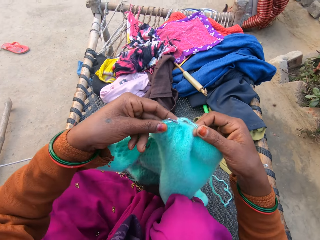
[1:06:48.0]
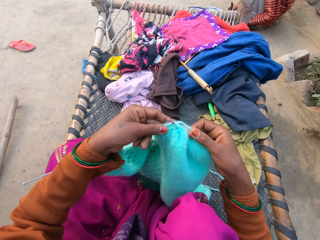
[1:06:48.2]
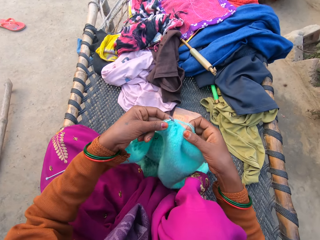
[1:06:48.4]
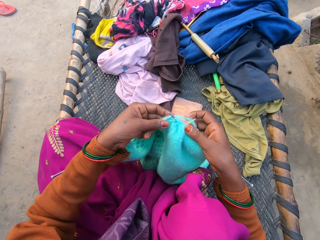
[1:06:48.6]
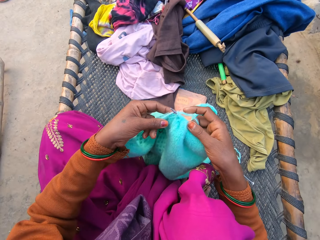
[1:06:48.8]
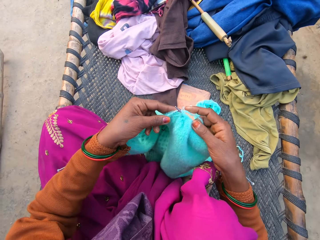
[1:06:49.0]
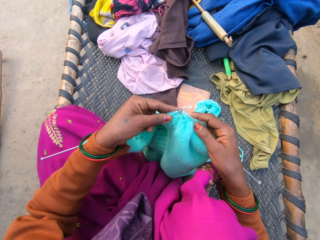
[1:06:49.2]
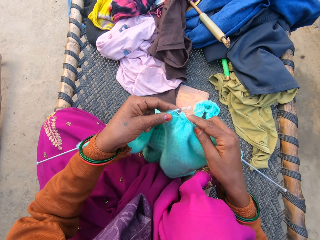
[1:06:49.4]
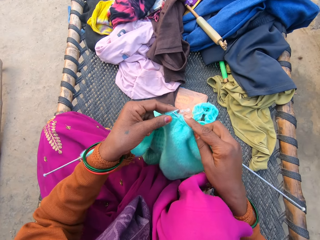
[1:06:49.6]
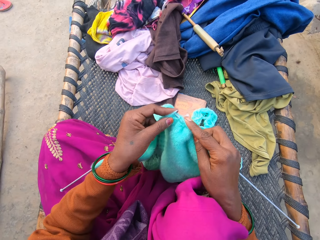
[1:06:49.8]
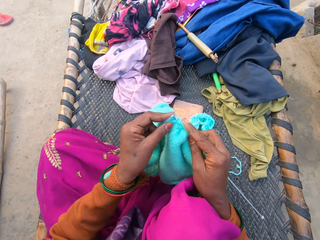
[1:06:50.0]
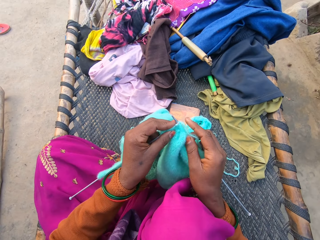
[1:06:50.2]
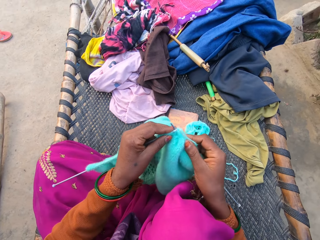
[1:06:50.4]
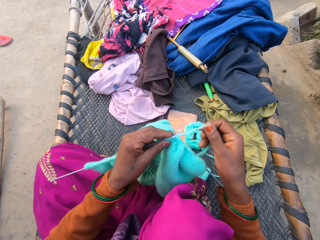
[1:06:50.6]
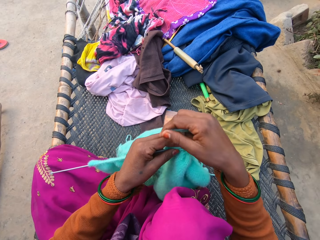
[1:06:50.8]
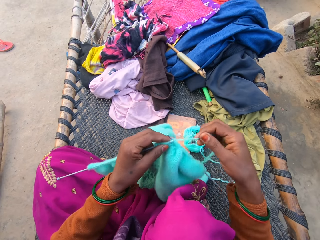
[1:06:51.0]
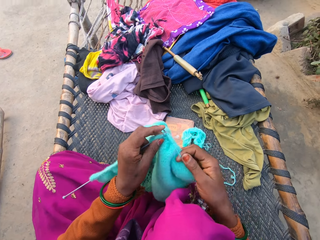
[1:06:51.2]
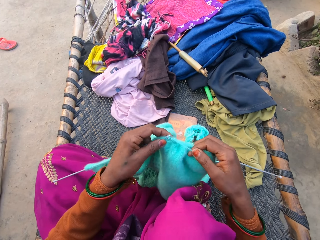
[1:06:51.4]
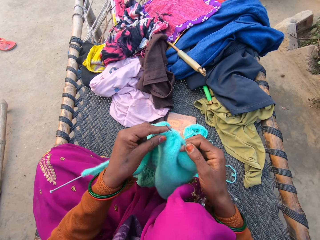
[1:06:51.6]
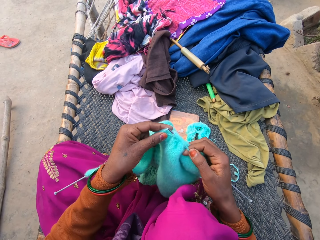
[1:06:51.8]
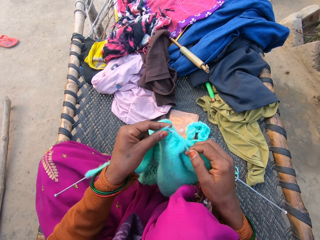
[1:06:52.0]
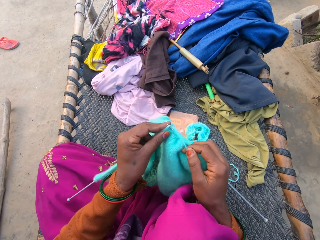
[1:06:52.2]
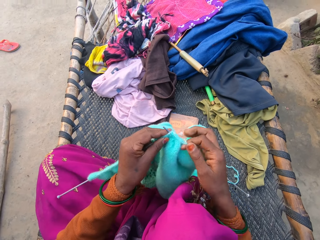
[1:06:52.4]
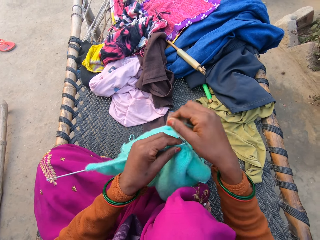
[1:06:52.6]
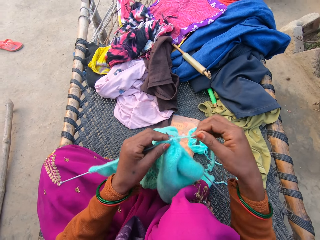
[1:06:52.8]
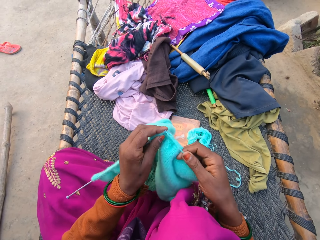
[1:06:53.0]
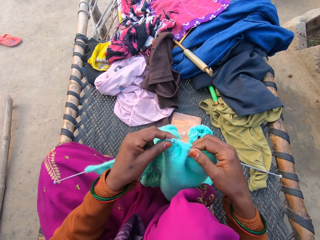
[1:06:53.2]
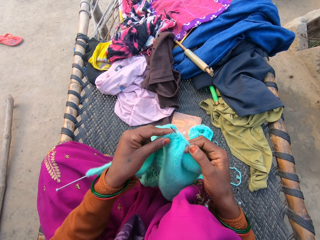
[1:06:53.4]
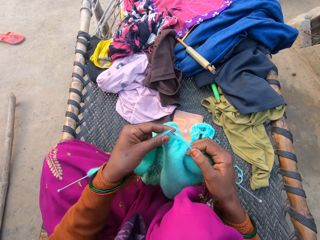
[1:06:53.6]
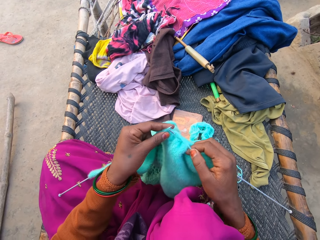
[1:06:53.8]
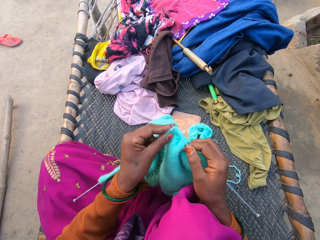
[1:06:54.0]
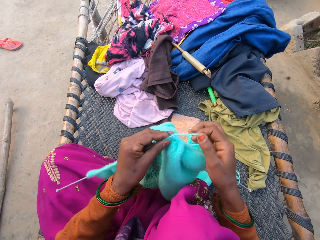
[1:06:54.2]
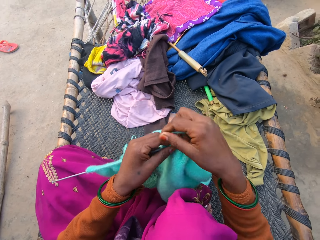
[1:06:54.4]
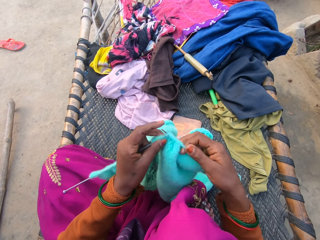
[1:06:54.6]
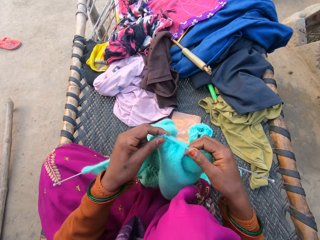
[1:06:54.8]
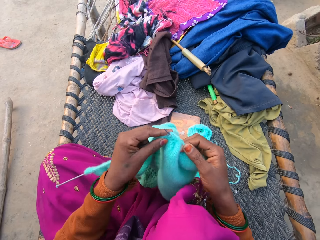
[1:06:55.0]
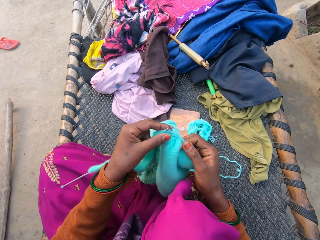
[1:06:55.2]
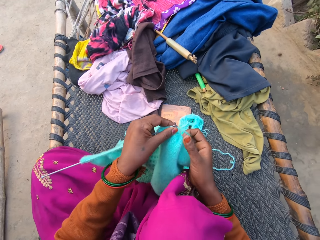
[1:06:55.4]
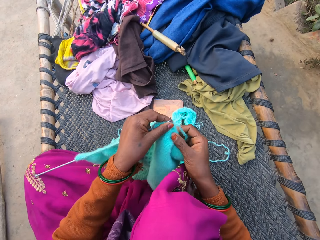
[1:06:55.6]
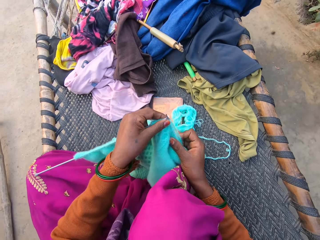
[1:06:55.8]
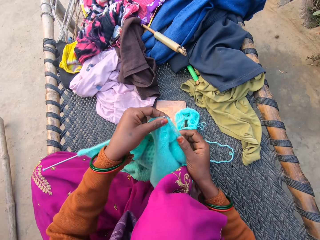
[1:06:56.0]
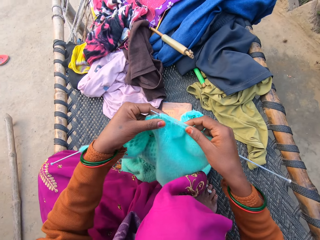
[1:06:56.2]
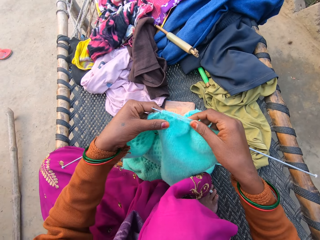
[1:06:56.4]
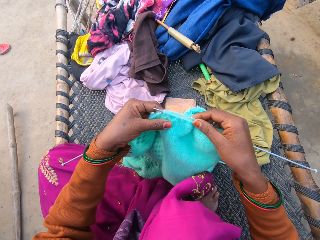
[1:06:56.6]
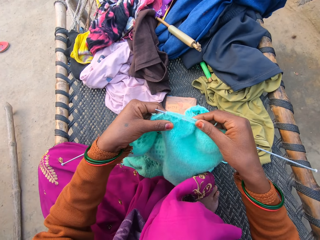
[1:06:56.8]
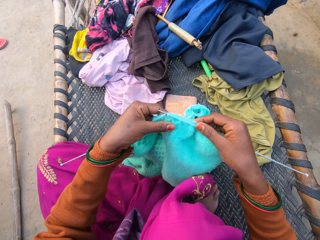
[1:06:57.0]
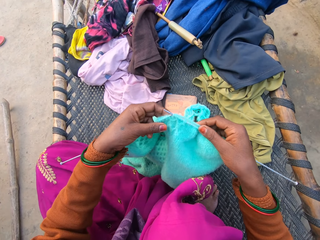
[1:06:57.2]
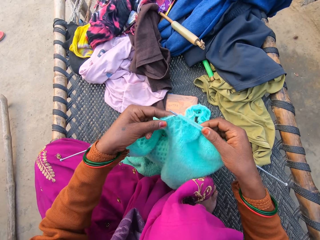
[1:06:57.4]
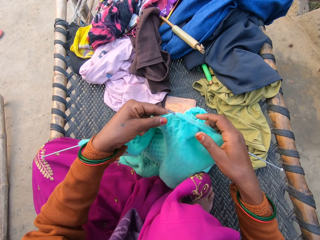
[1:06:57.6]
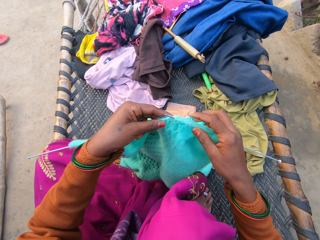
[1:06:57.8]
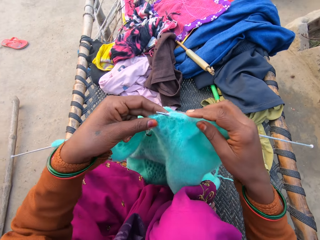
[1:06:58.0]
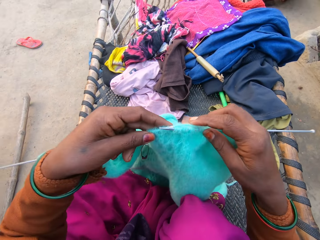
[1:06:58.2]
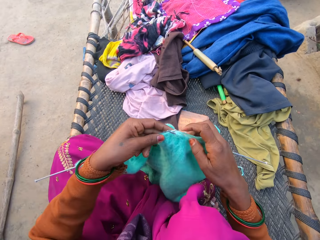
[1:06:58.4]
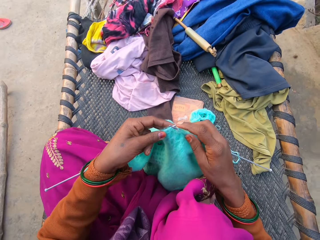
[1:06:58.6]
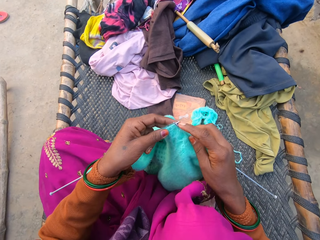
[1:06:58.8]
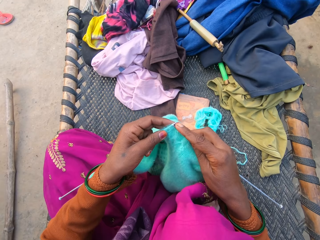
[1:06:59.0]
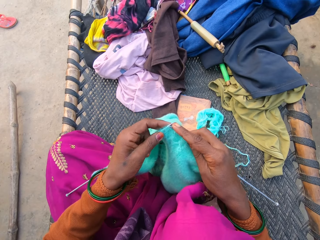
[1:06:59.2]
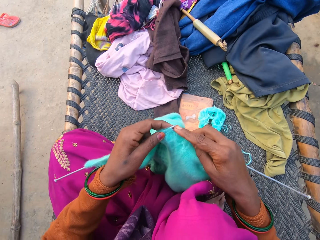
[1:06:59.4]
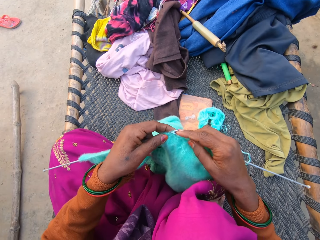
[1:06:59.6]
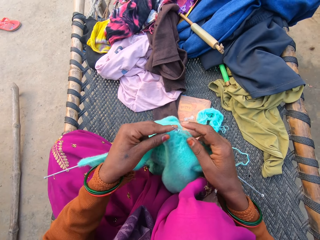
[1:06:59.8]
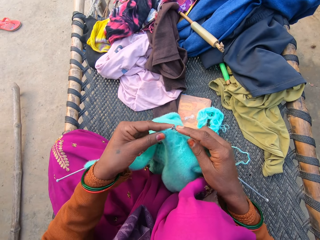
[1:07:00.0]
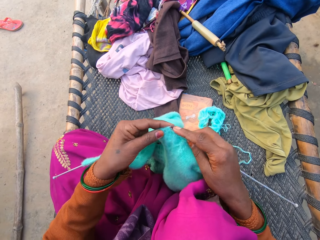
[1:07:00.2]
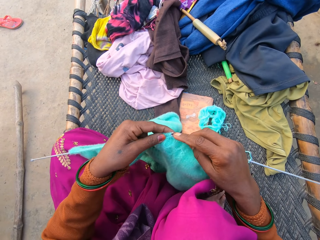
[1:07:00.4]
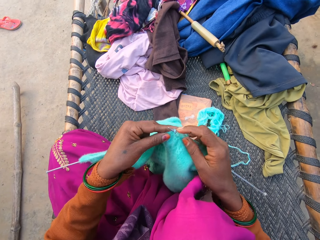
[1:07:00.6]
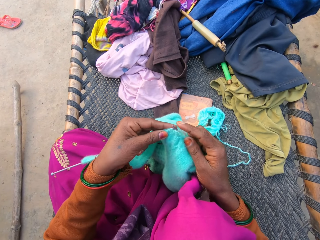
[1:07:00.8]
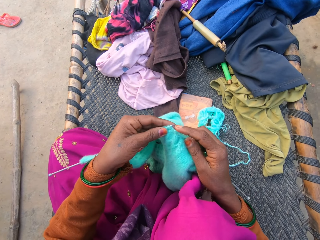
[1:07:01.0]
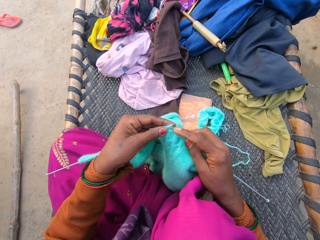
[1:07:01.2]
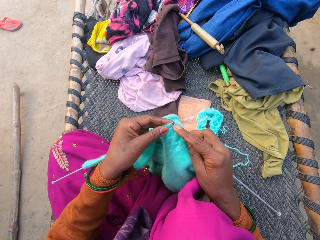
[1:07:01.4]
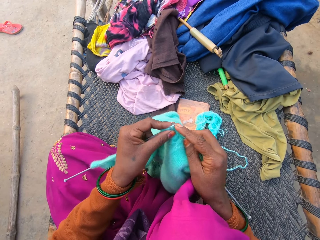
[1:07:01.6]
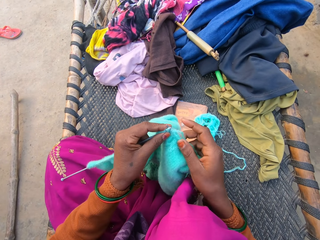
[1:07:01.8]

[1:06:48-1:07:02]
The camera wearer drops a fabric. They weave the fabric. They talk on the phone. They hold the fabric, raise the fabric, and lower the fabric. They weave the fabric.

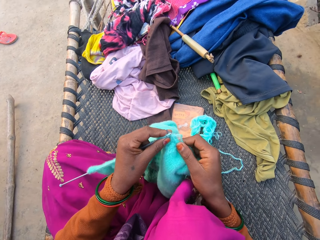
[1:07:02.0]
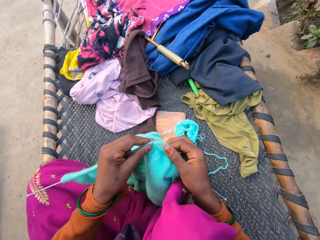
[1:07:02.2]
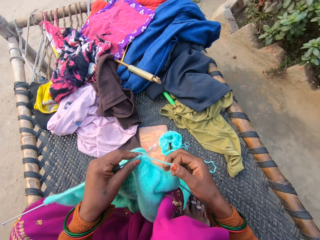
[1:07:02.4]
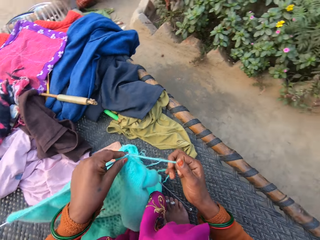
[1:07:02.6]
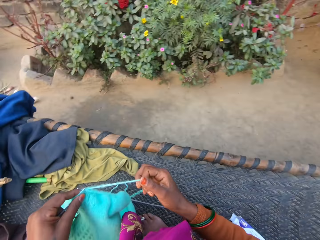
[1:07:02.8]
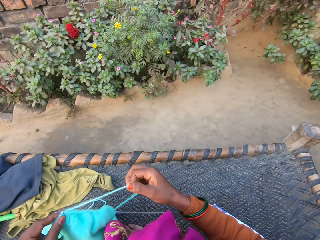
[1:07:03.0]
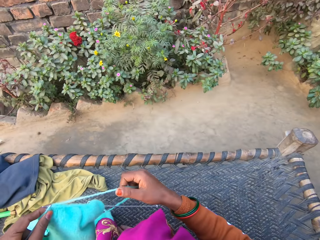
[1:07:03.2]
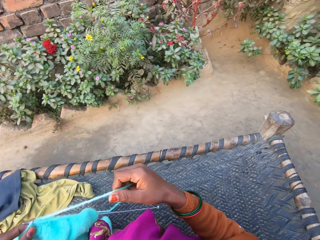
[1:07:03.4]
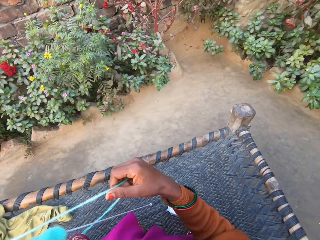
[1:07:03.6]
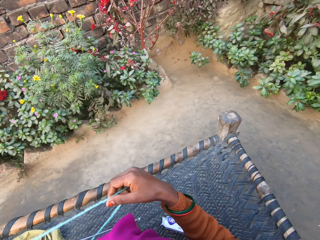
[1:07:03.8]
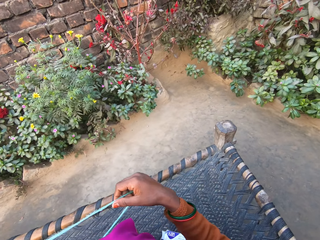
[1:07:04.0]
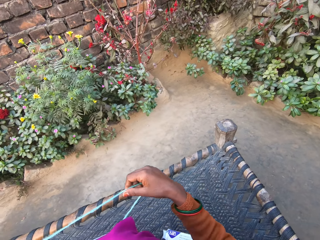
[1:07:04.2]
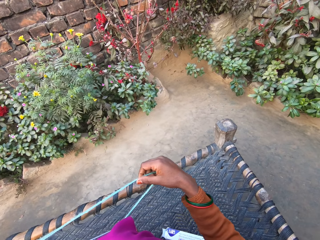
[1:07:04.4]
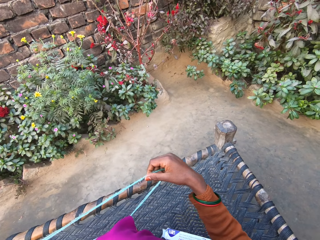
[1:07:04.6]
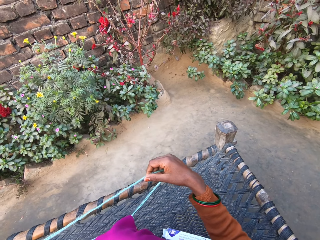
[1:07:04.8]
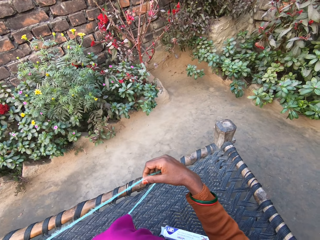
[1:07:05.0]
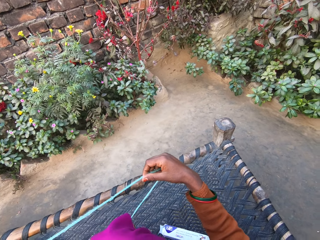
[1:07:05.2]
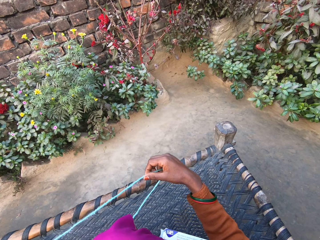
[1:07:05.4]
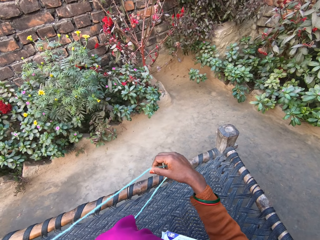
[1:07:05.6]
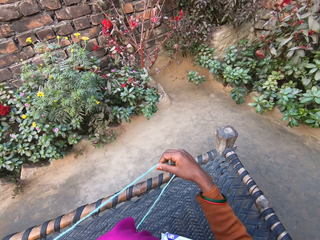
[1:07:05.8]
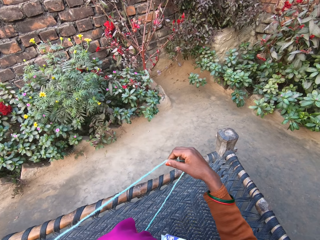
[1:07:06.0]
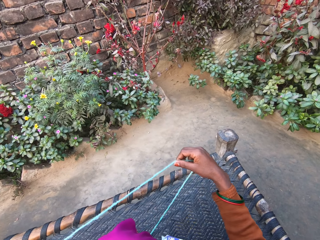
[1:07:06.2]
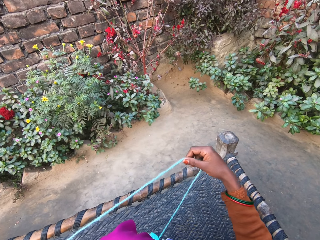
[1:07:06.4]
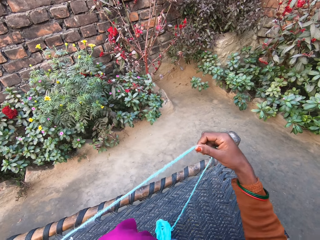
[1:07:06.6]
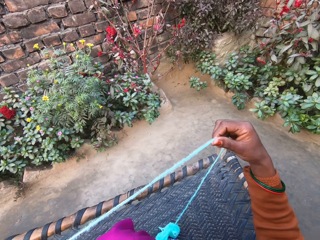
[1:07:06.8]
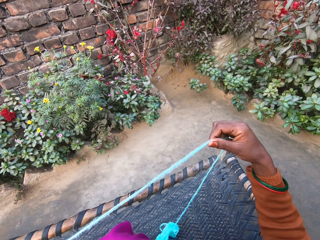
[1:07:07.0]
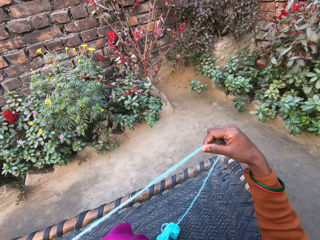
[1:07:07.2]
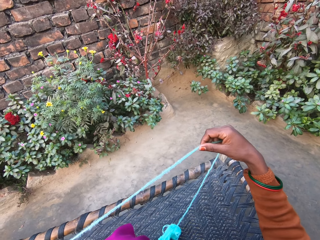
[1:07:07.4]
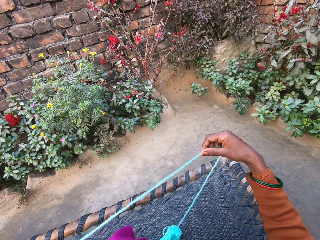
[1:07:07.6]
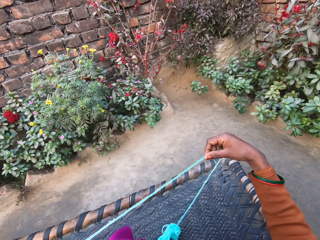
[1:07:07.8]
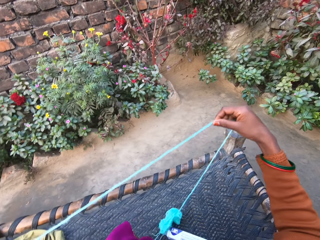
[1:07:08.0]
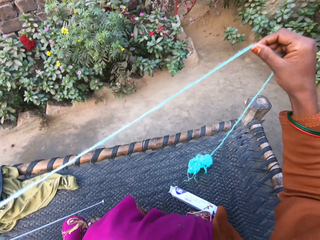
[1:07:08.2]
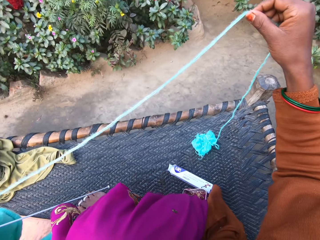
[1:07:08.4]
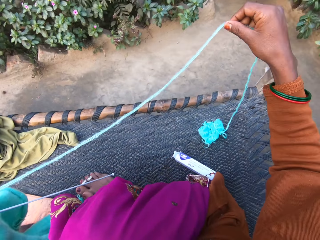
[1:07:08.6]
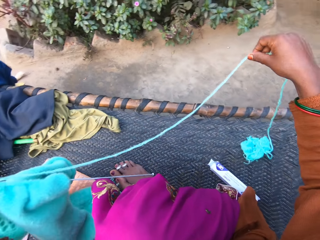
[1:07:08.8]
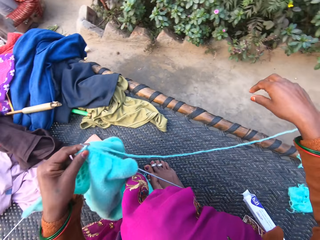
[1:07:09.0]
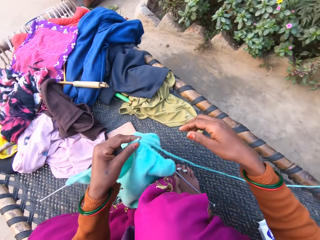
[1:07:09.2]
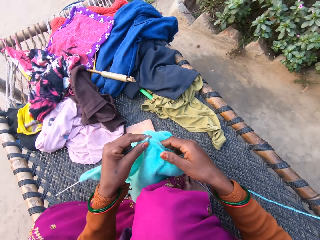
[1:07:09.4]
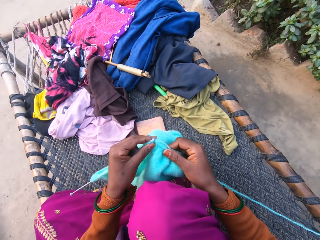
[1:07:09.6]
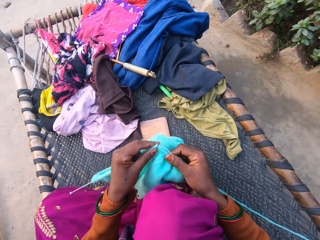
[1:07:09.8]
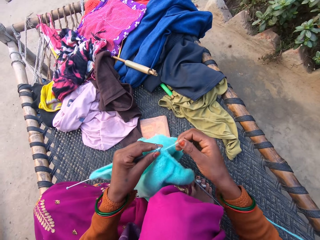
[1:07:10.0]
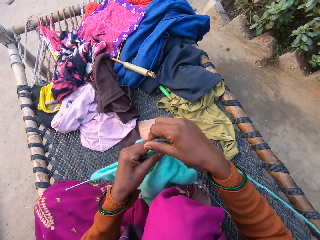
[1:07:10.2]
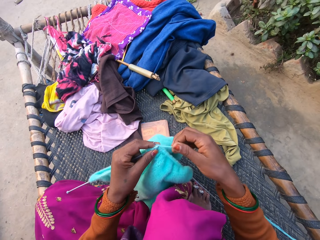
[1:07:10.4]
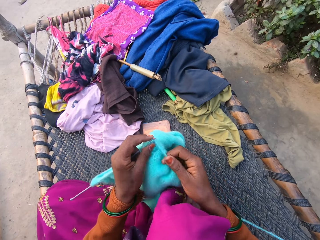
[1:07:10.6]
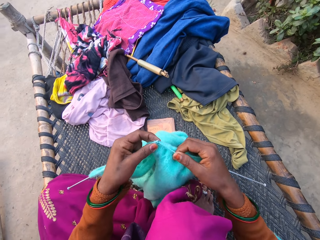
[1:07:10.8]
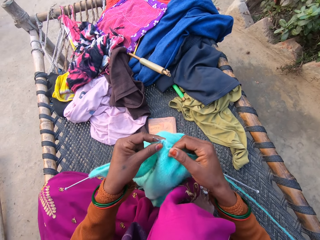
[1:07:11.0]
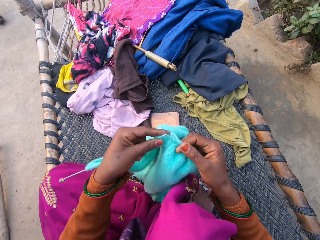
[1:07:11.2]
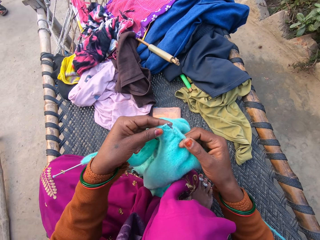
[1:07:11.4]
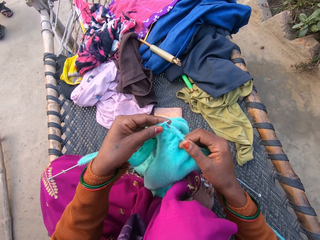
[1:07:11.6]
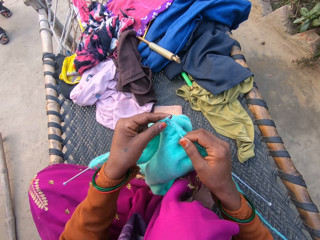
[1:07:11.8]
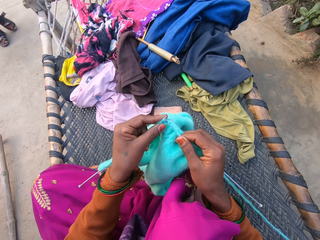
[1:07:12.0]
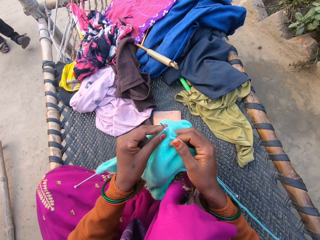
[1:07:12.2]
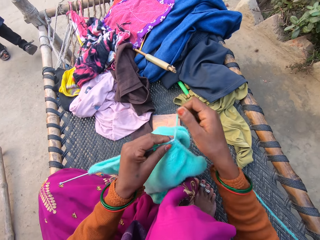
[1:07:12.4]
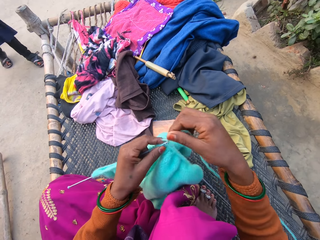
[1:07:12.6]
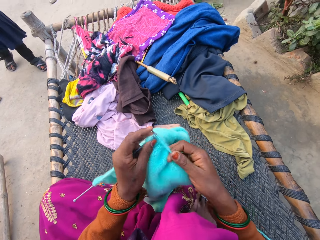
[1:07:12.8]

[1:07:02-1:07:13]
The camera wearer adjusts wool from the ball of yarn in her right hand. She turns right and pulls a string. She drops the string. She knits the sweater with the pair of knitting needles and wool in both hands. She interacts with the boy. The boy stands on the floor.
